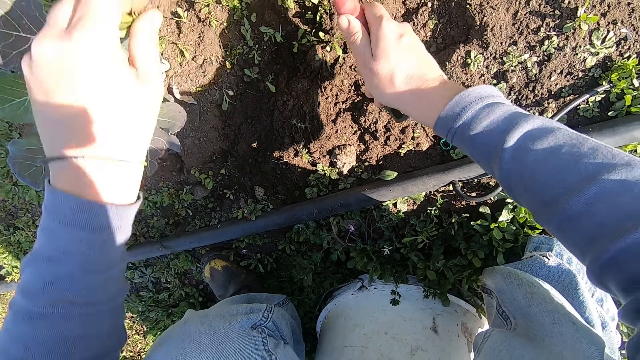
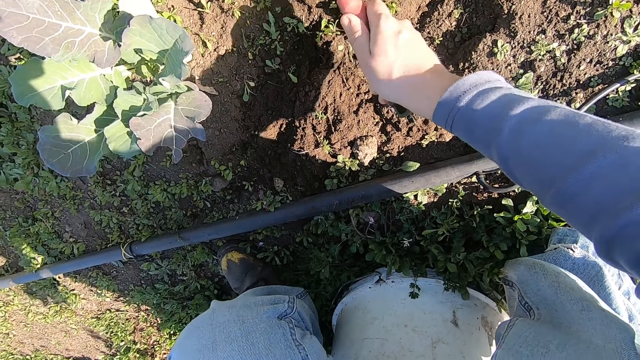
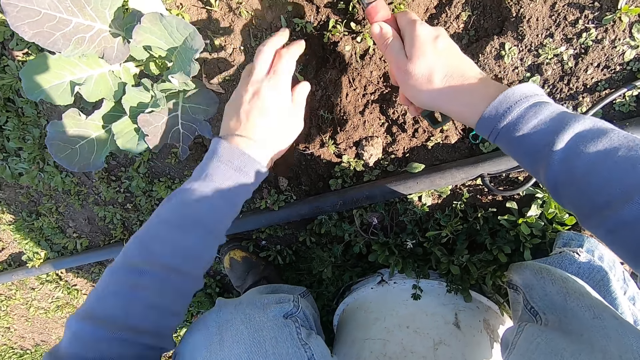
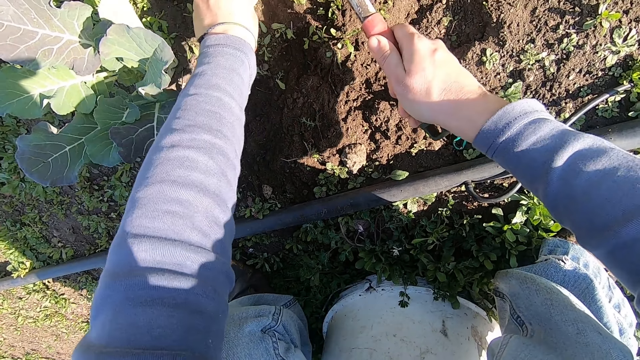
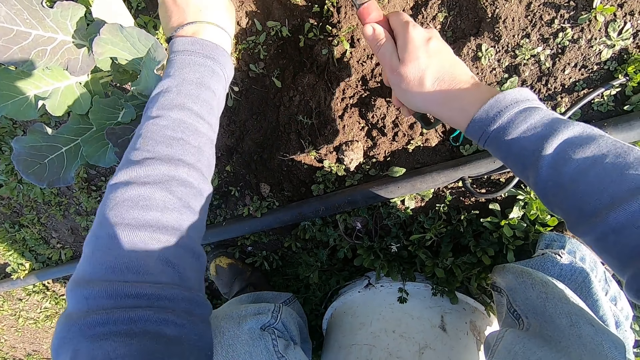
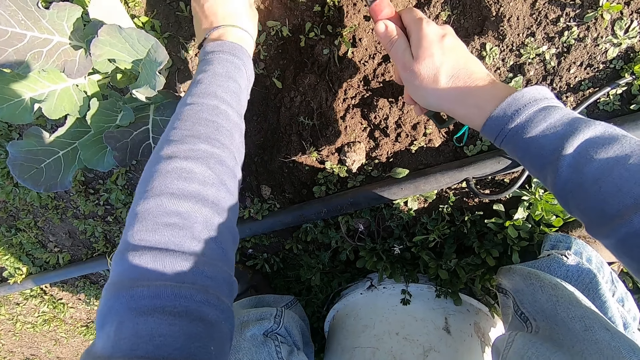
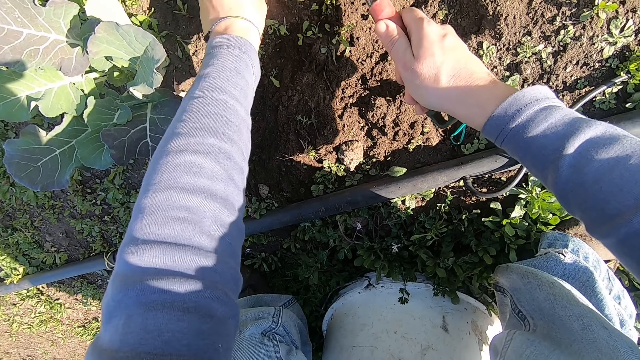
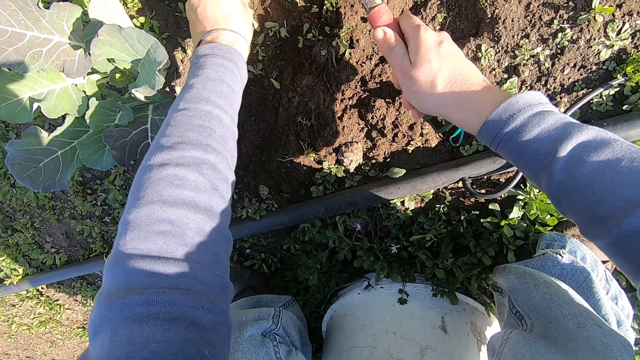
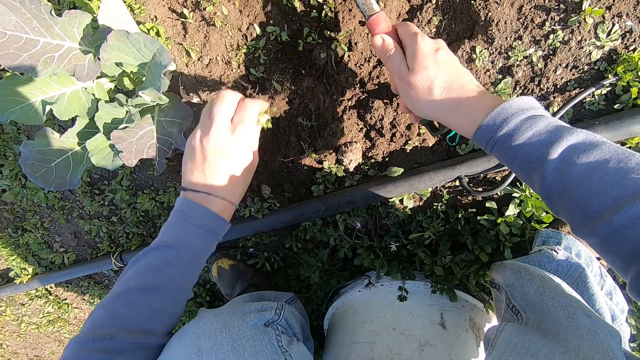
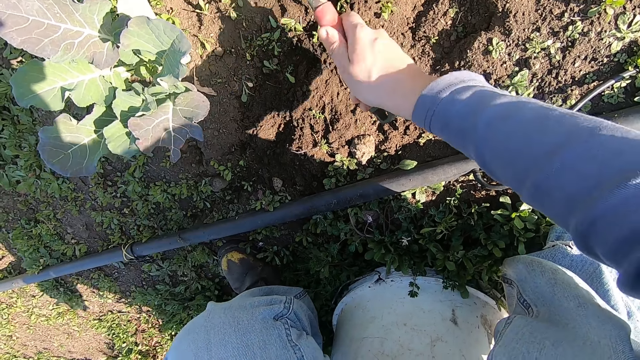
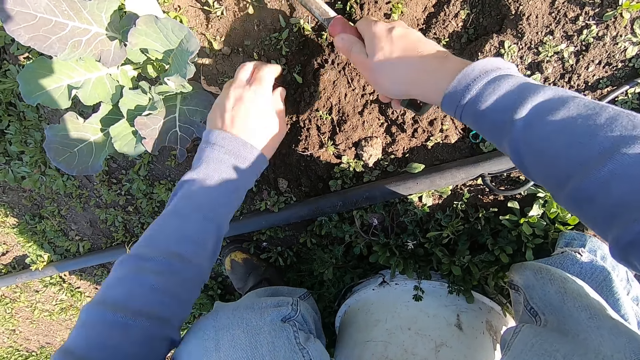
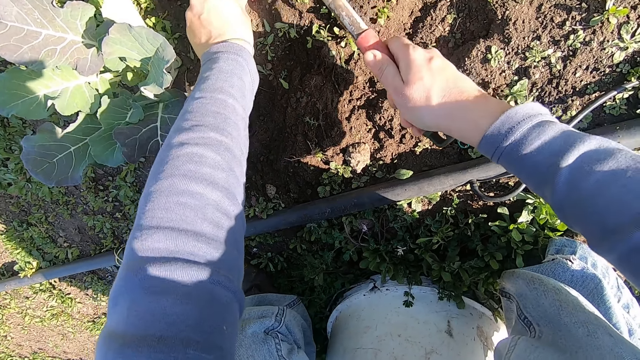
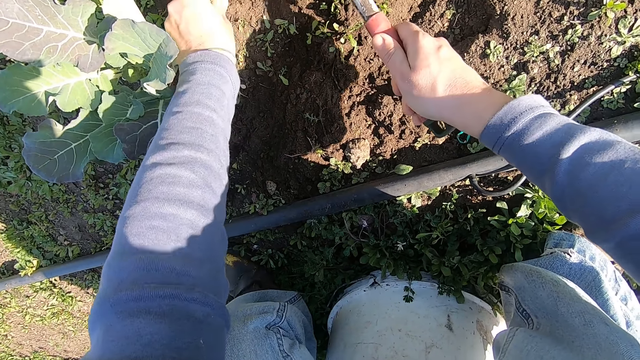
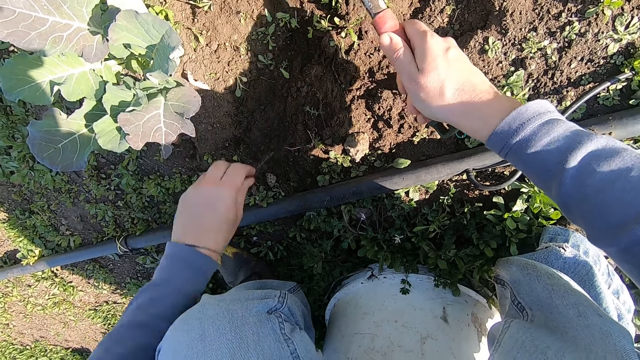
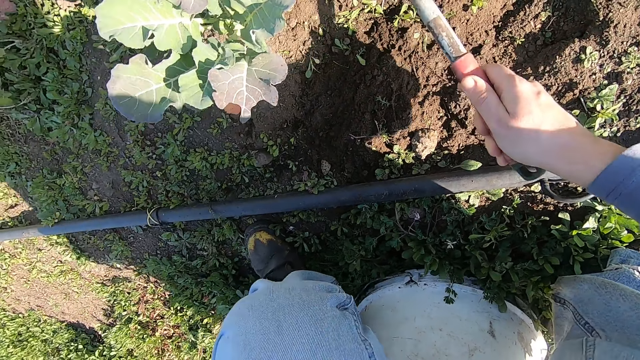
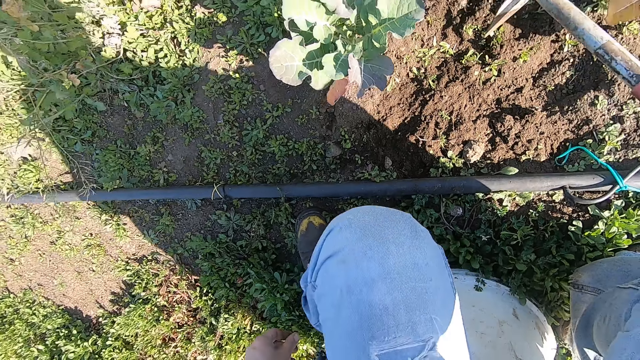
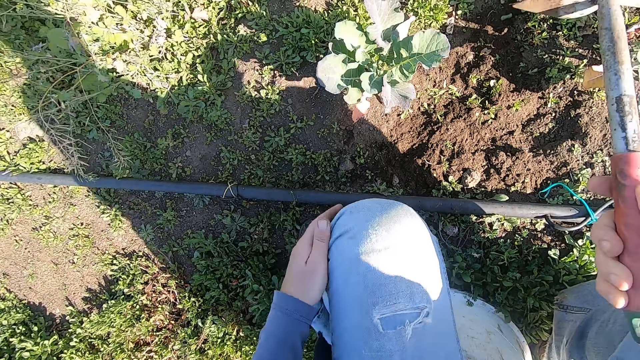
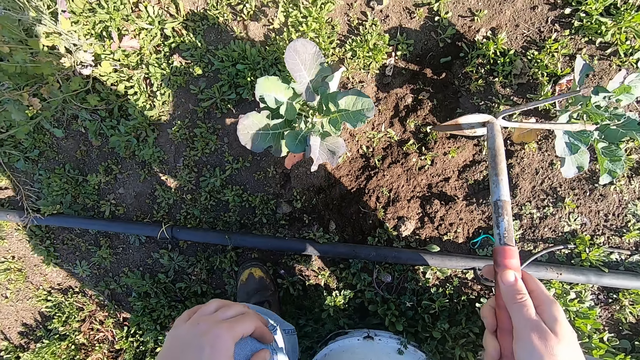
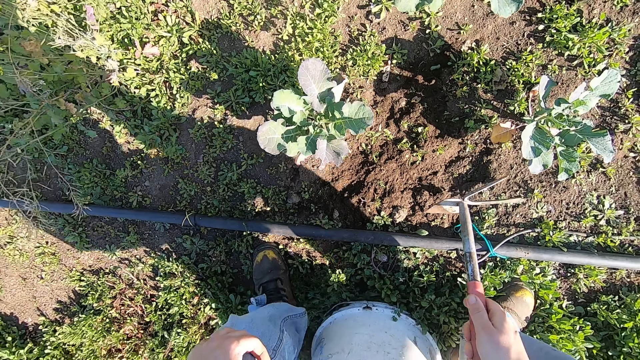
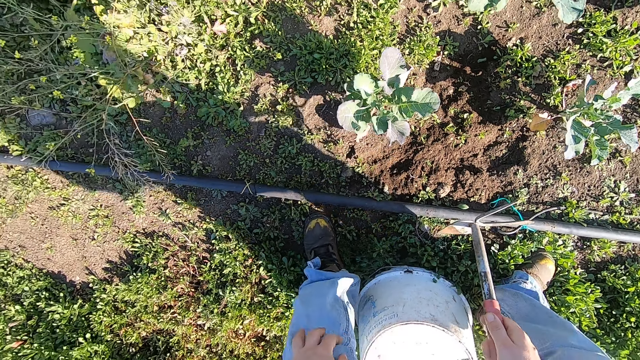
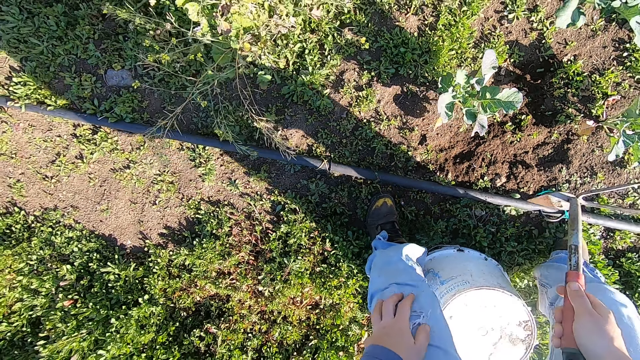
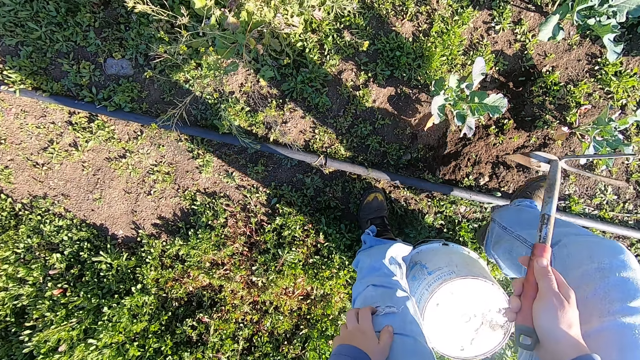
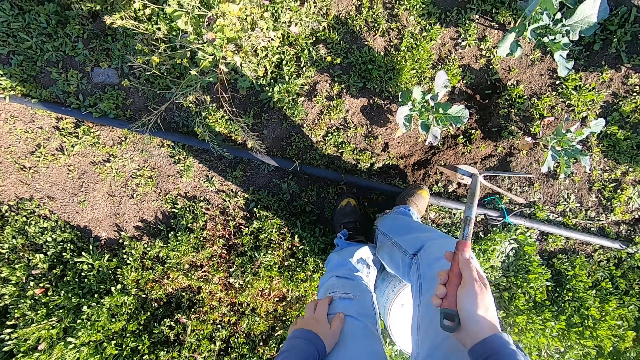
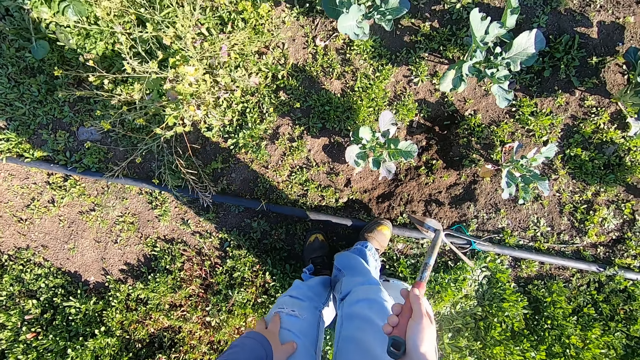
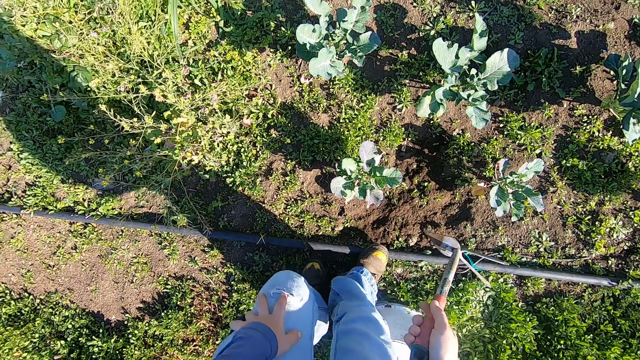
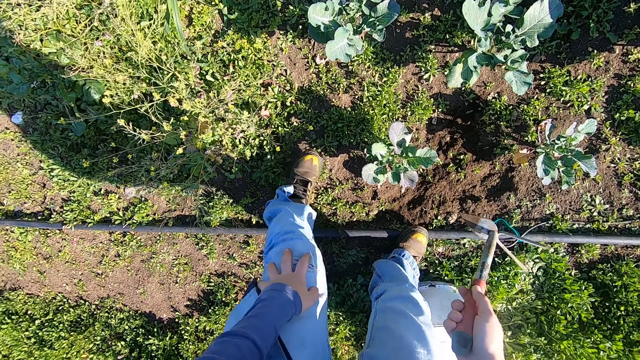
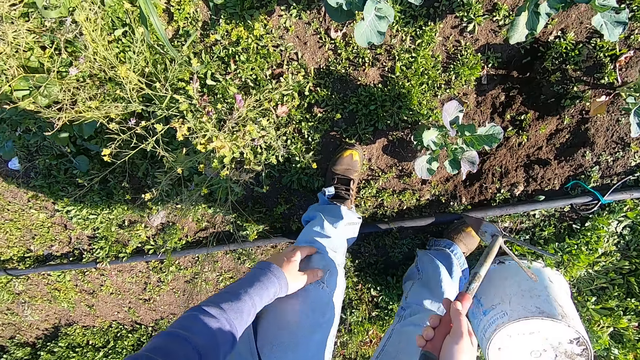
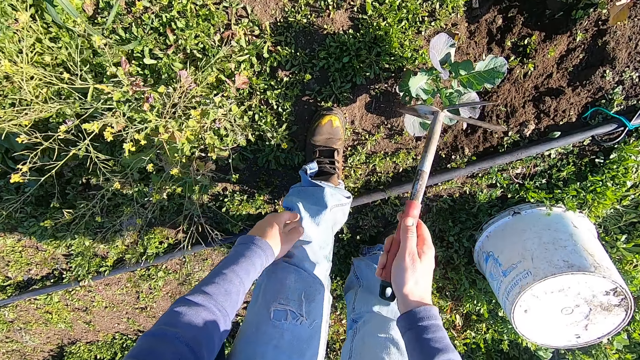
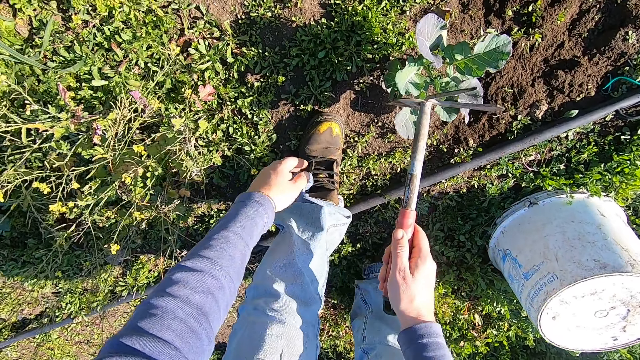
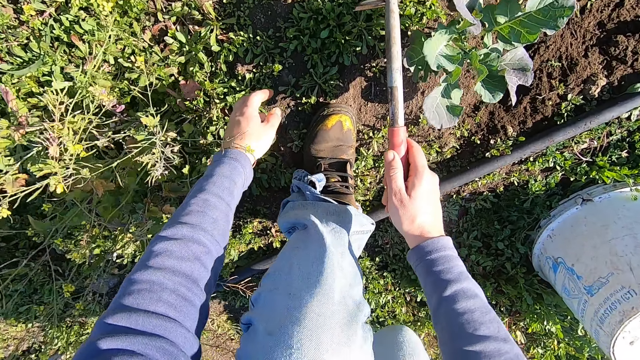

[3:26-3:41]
The camera wearer throws away the uprooted weed. He digs up the weed from the ground. He throws away the uprooted weed. He digs up the weed from the ground. He throws away the uprooted weed. He stands up, rubs his left palm on his cloth, changes his position and bends down.

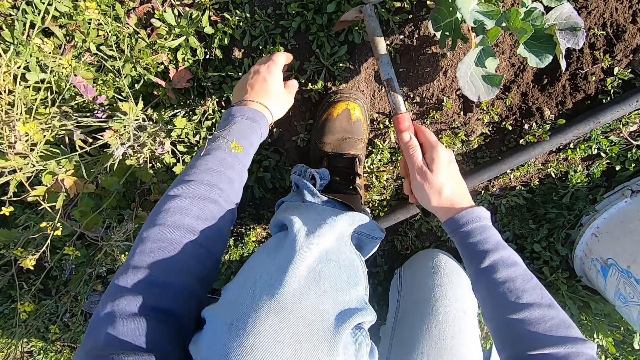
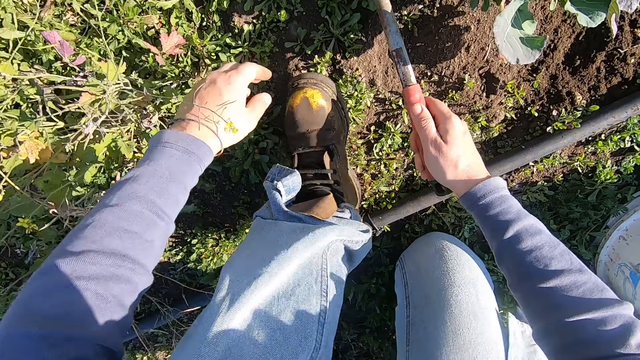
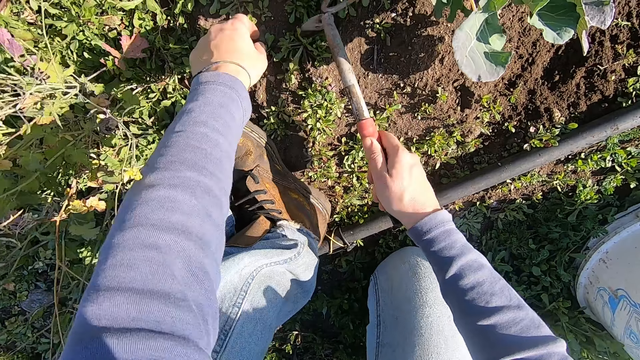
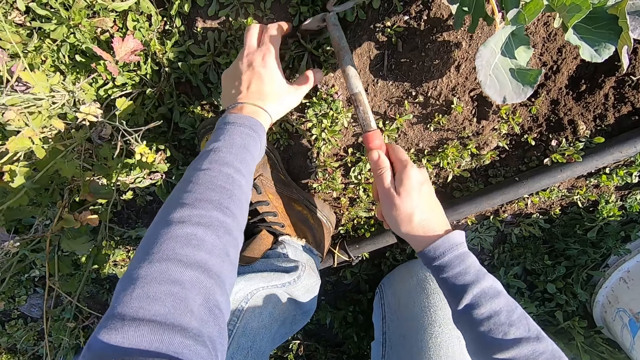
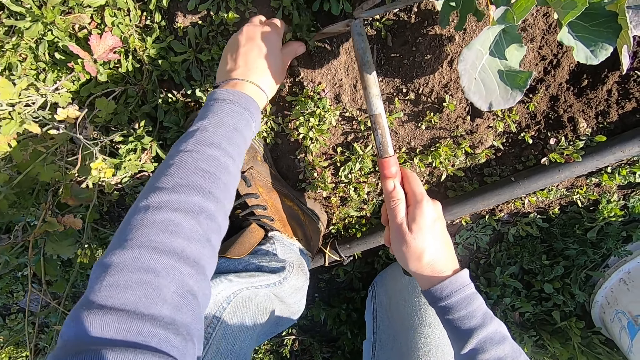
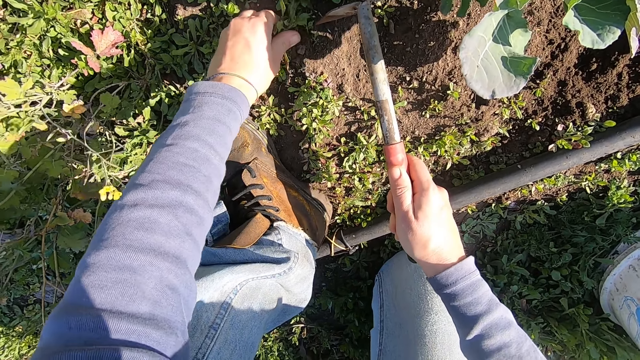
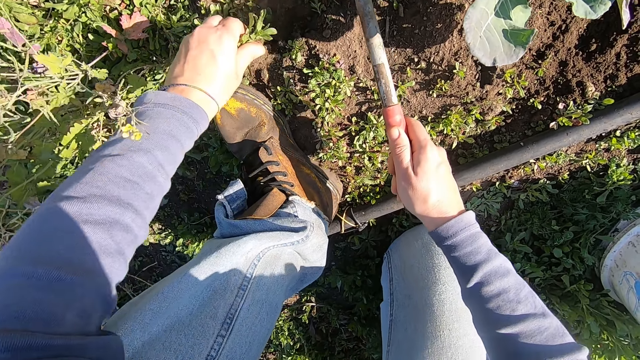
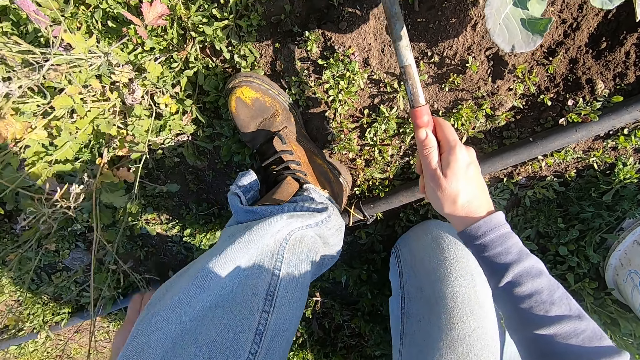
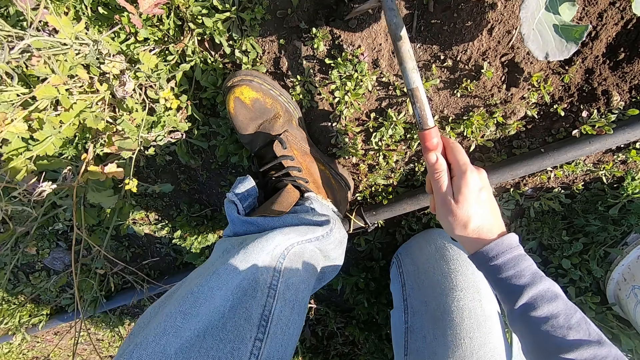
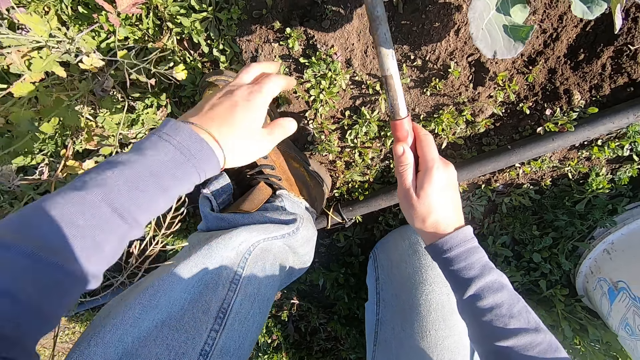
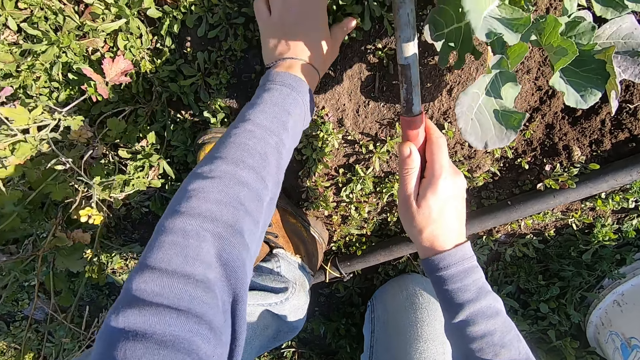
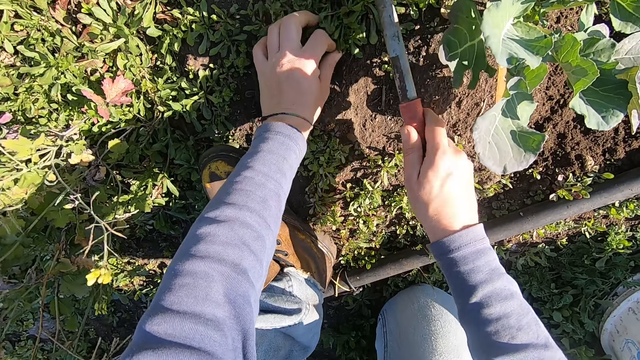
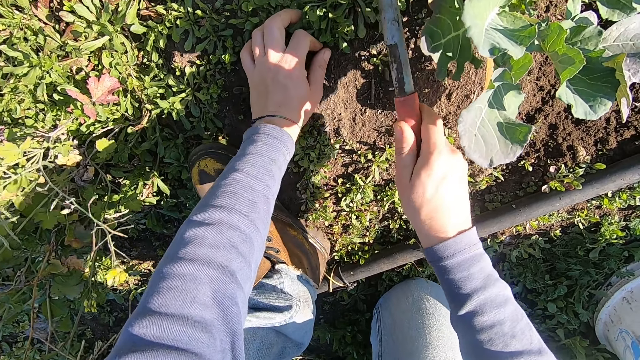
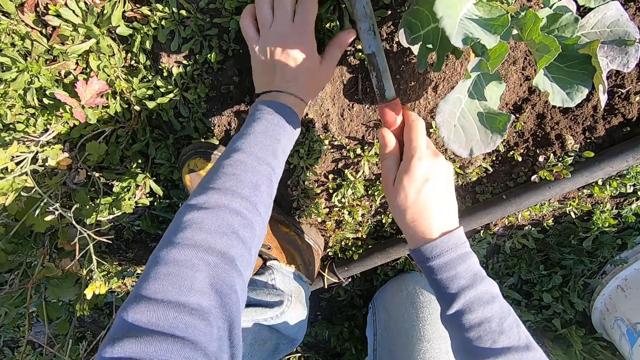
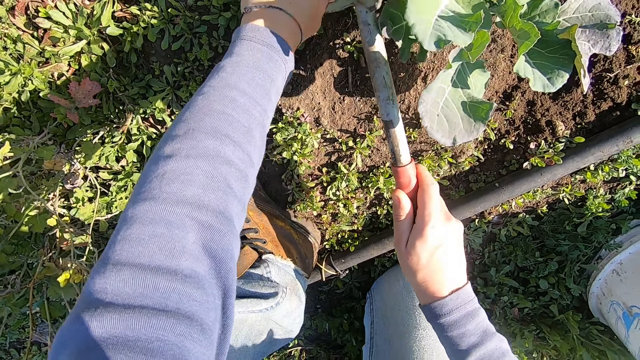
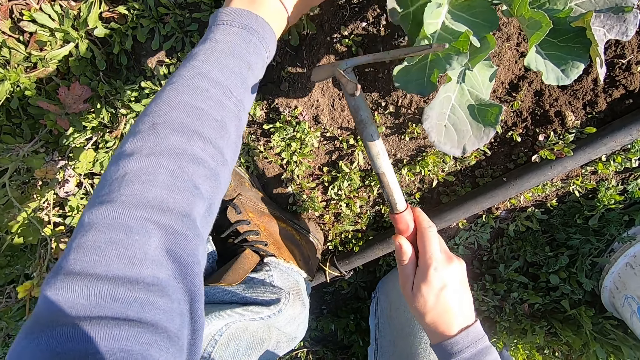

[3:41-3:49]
The camera wearer weeds with the hoe in his right hand and his left hand. He throws away the uprooted weed. He weeds with the hoe in his right hand and his left hand.
